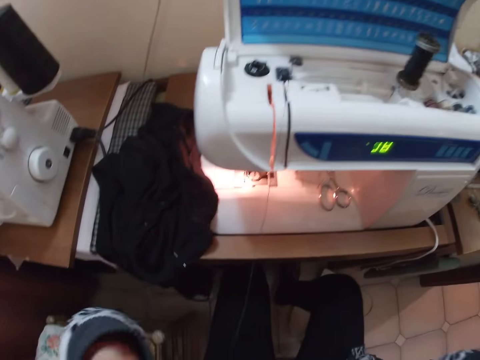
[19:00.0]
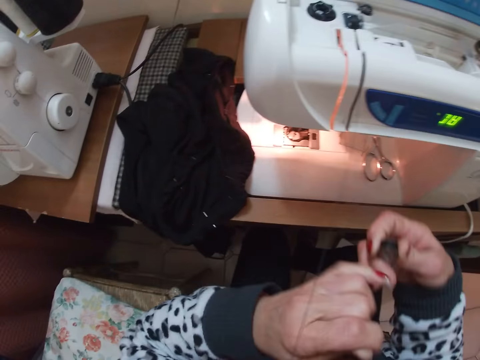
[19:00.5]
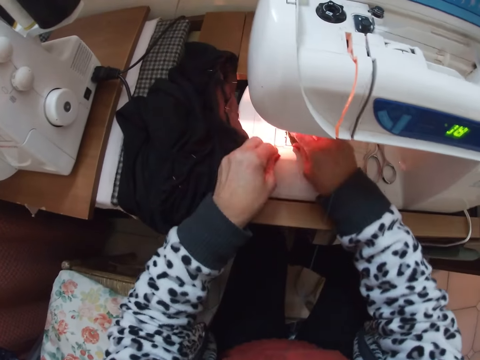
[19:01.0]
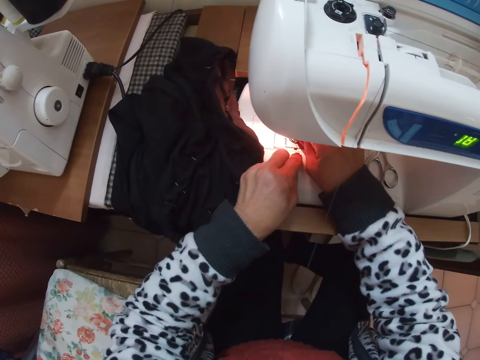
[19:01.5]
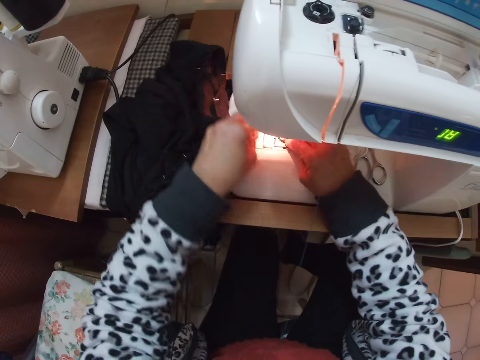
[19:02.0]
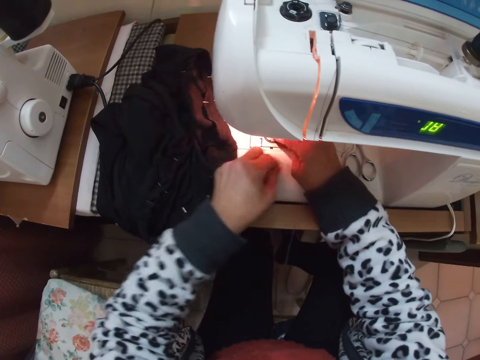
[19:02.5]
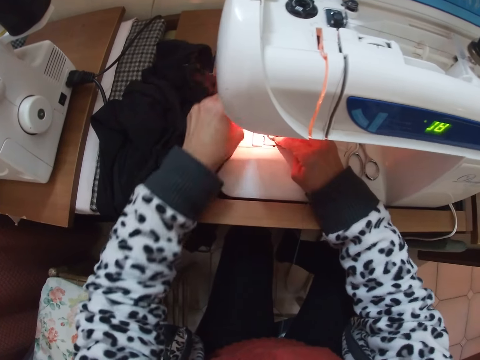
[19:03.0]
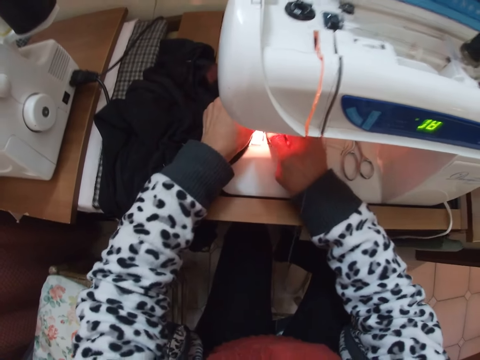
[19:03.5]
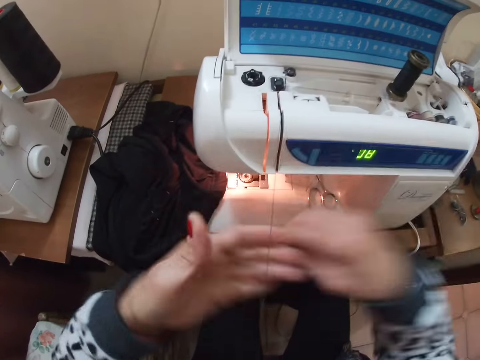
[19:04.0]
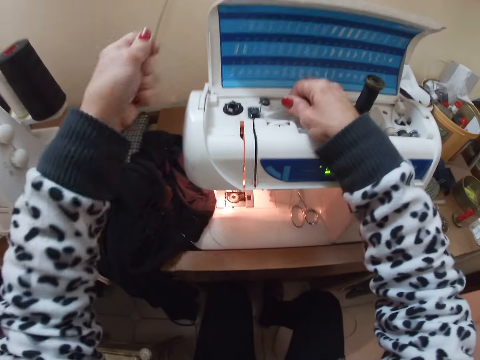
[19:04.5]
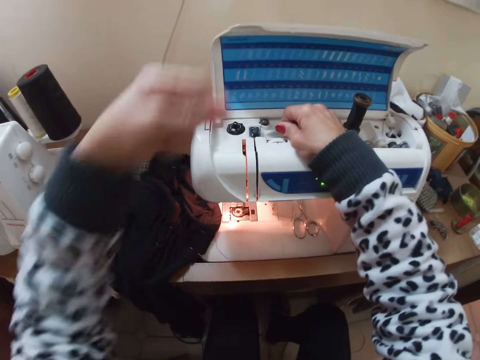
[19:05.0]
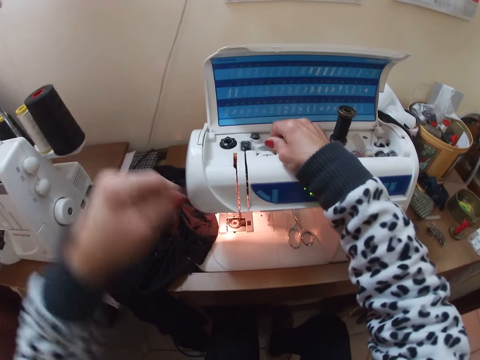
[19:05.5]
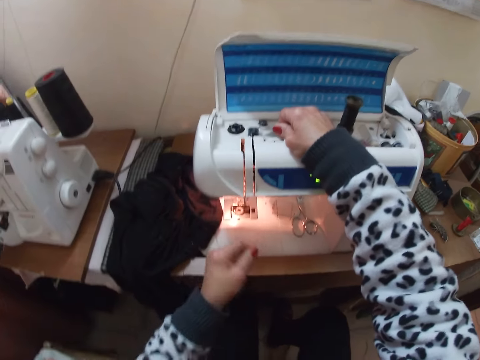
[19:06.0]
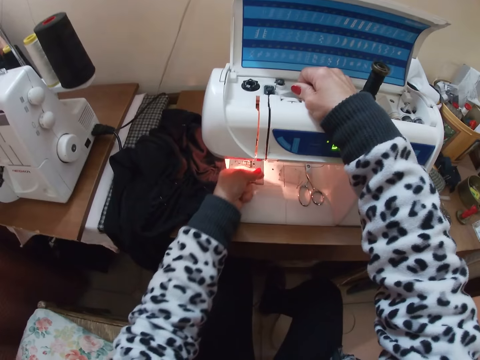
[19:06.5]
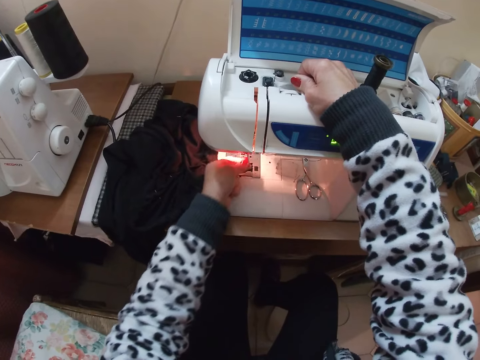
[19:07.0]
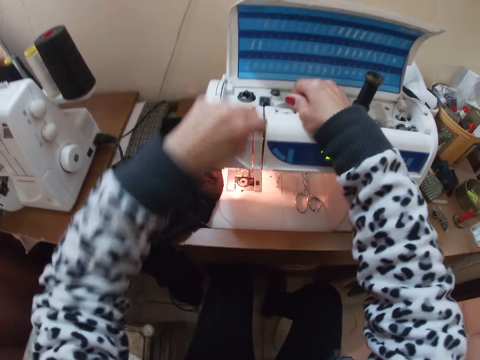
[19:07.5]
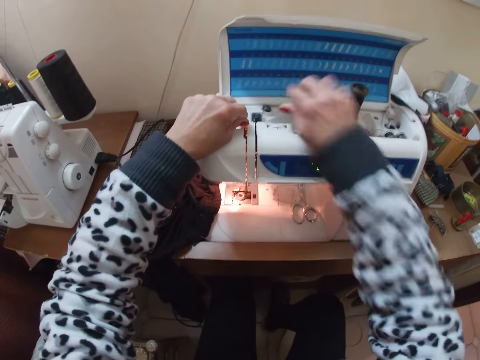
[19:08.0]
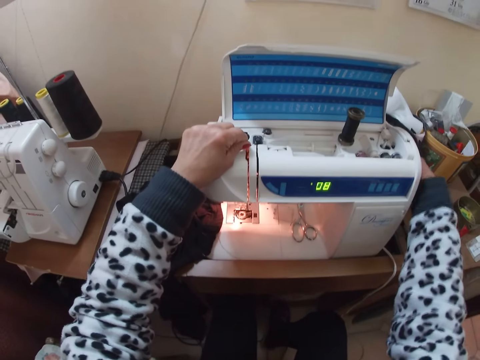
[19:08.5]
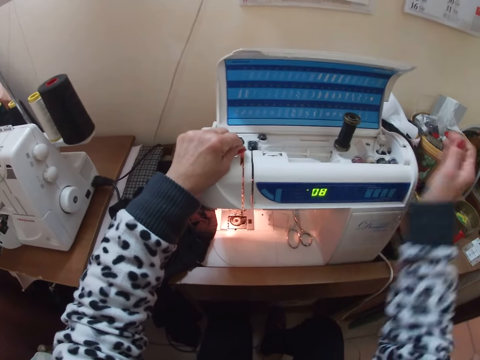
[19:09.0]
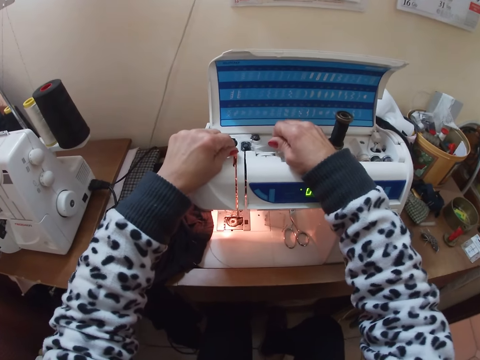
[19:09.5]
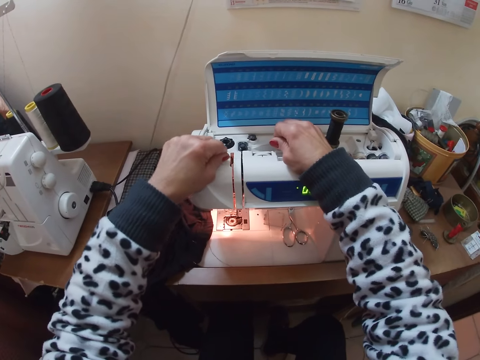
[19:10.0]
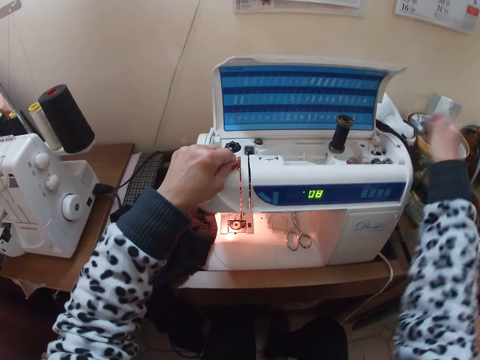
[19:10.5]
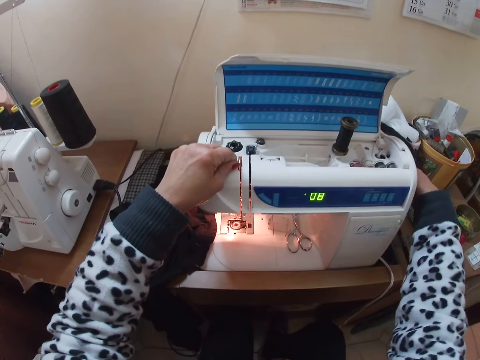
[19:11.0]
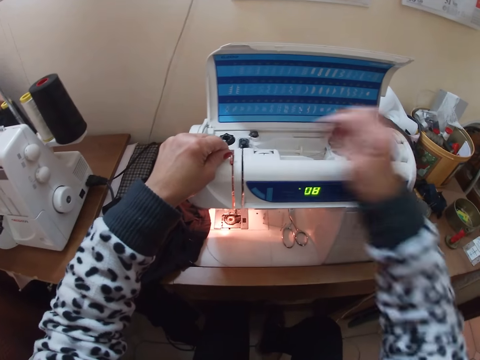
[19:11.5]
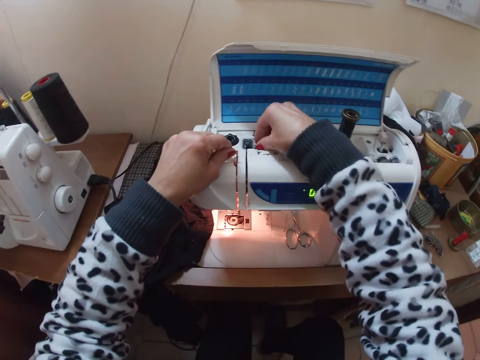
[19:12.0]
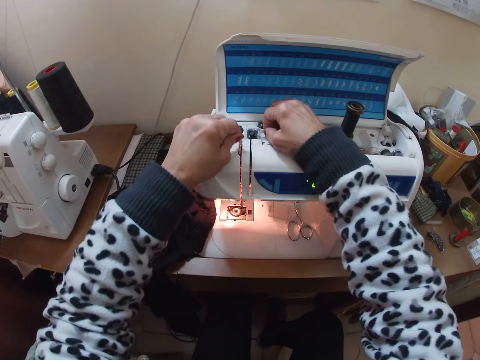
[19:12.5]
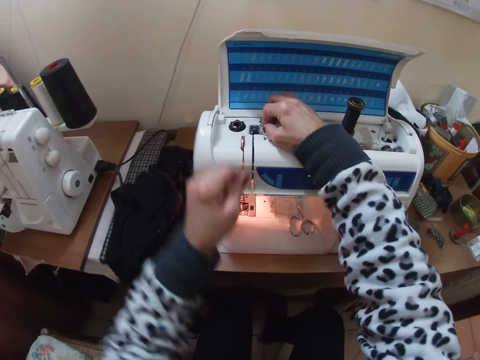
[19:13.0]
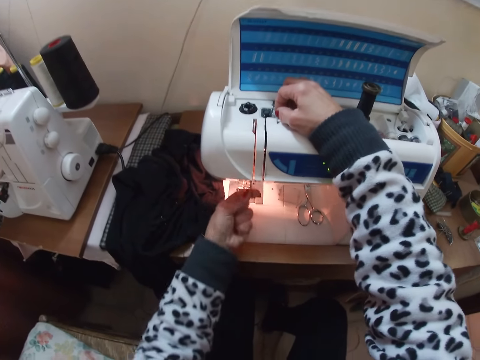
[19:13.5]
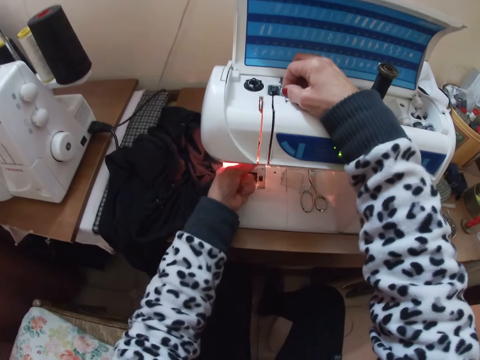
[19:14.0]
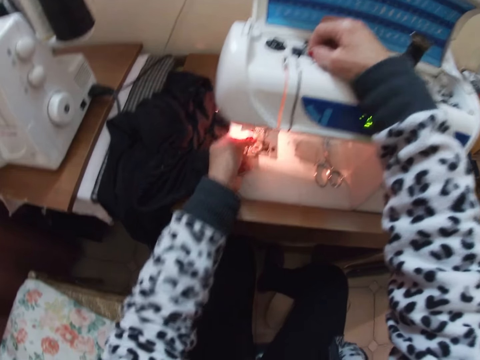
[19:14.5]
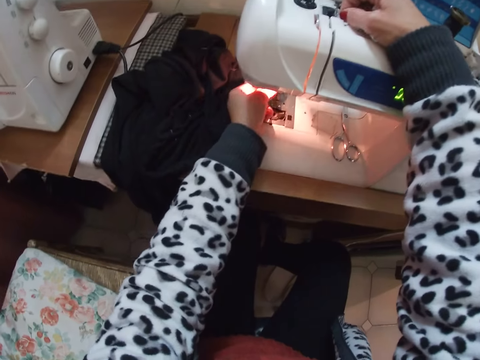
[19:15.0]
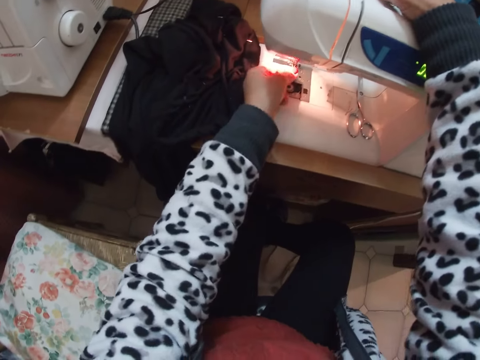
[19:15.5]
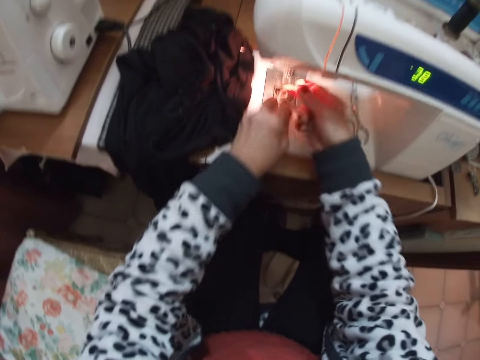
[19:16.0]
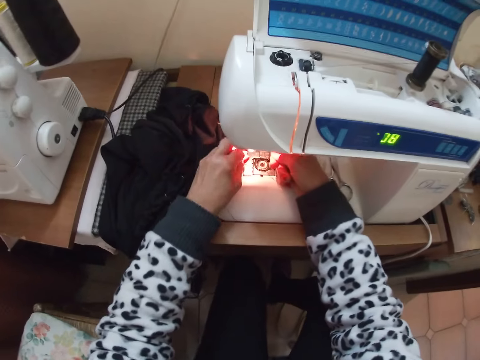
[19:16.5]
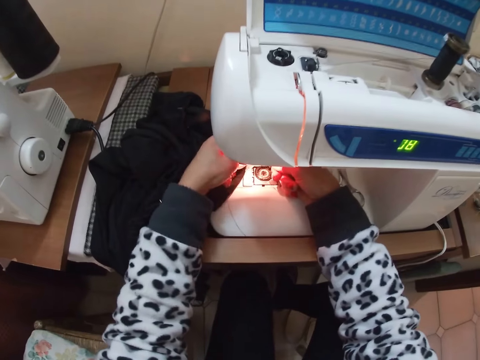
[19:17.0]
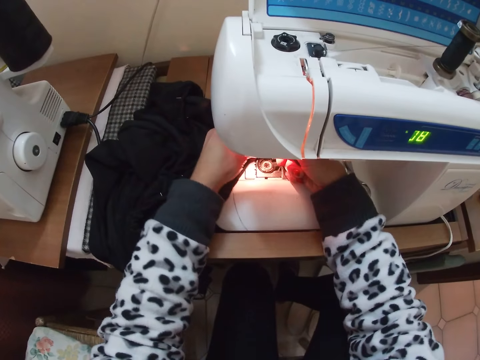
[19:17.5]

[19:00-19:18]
The camera wearer touches his face. He fixes the thread in the needle. He winds the thread. He touches the hand wheel. He puts the thread in the thread guide.

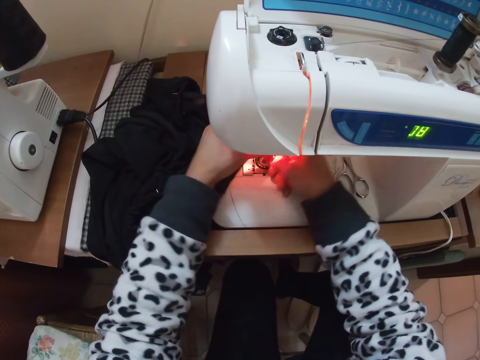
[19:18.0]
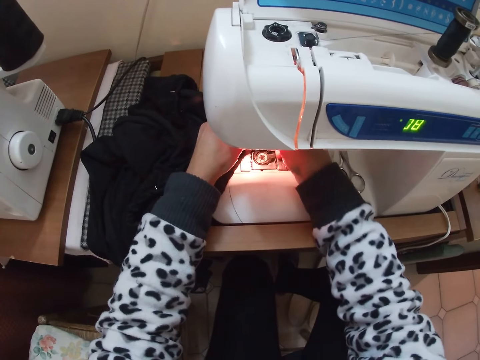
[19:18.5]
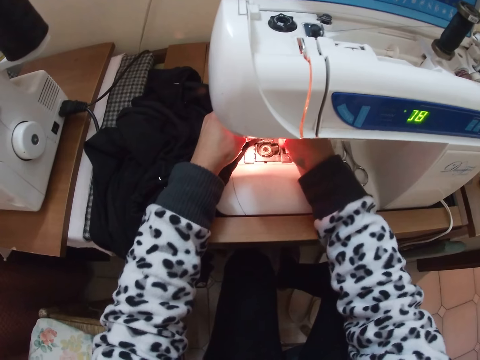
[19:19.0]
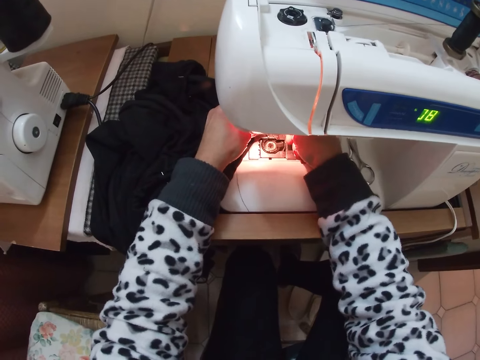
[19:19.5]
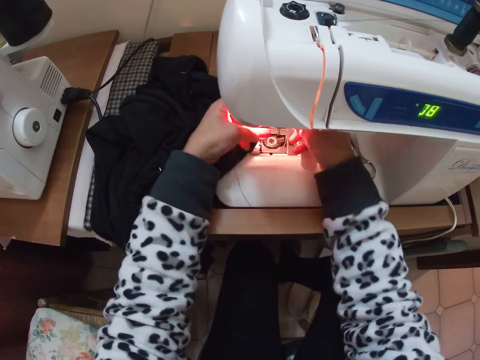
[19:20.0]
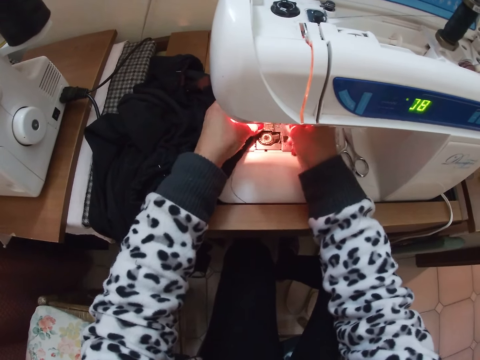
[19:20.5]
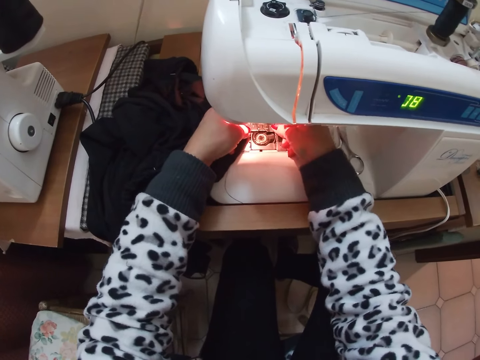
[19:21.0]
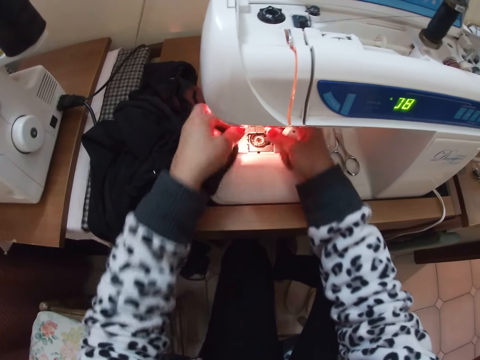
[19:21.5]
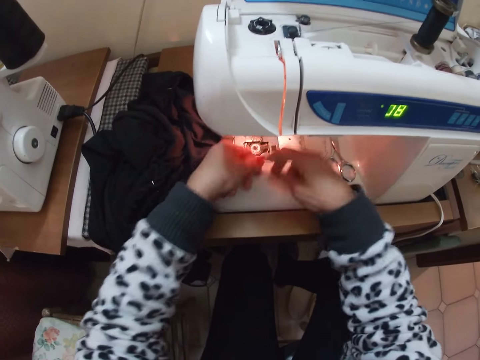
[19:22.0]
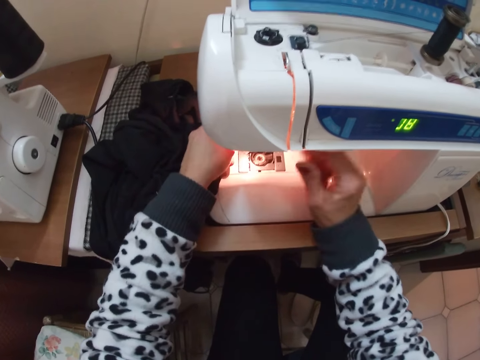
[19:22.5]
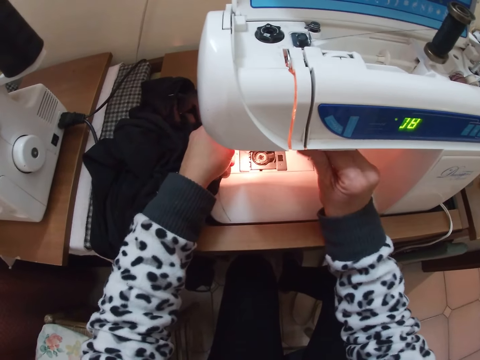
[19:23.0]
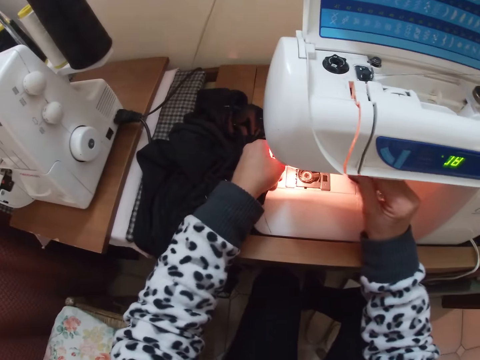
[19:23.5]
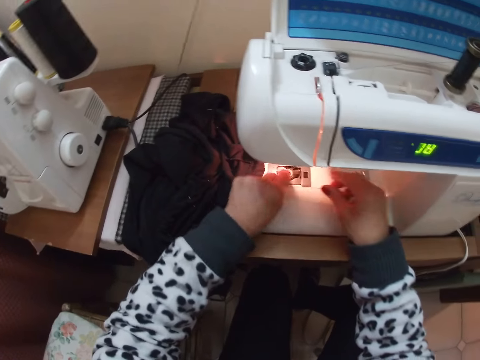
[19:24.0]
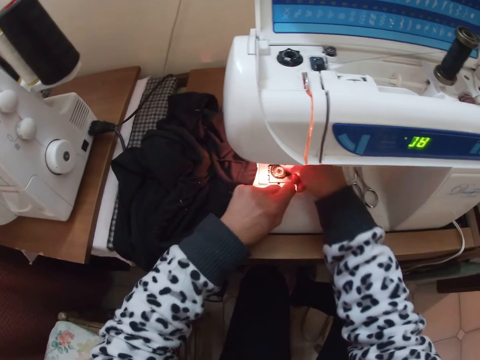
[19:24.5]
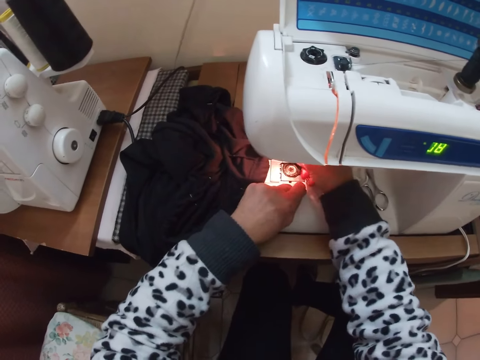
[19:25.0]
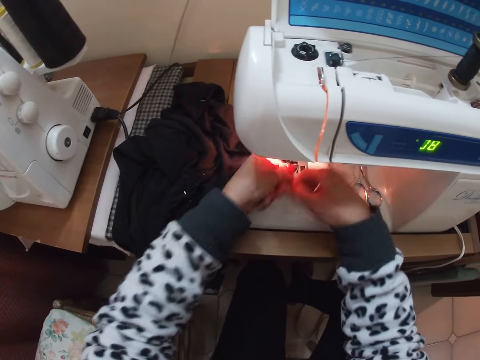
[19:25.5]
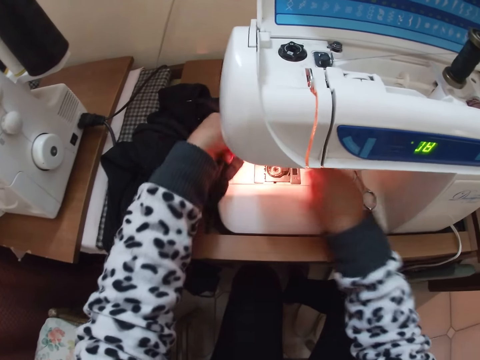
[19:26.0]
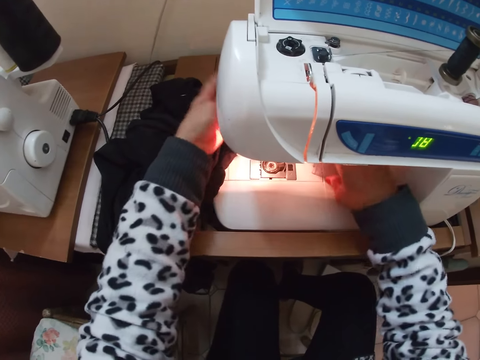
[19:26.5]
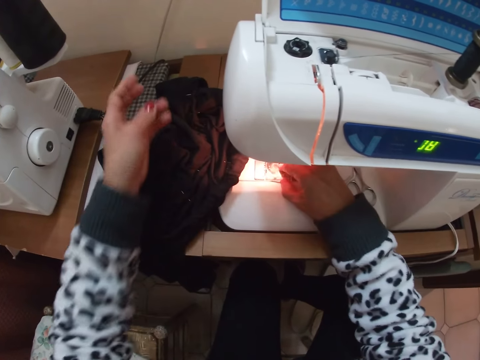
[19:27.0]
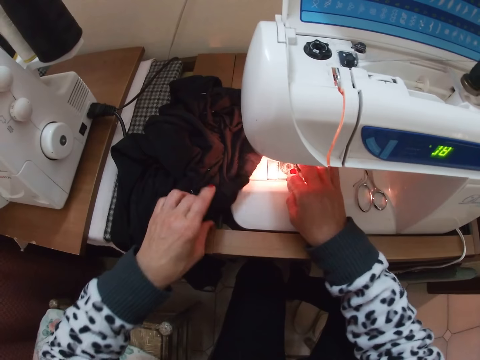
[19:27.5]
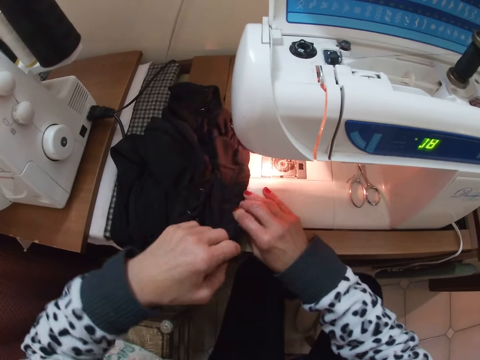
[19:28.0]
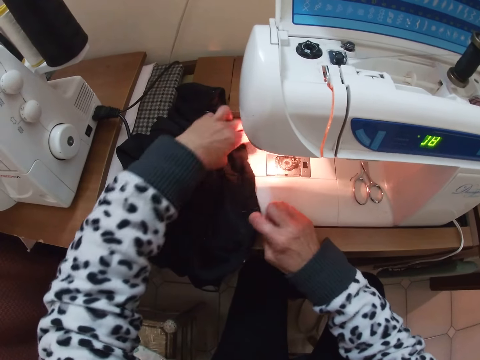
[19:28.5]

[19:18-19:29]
The camera wearer puts the thread in the needle.
